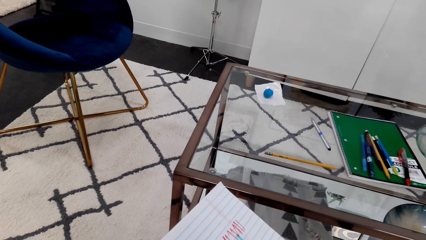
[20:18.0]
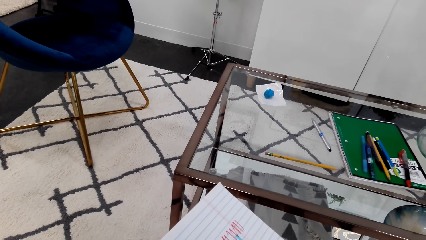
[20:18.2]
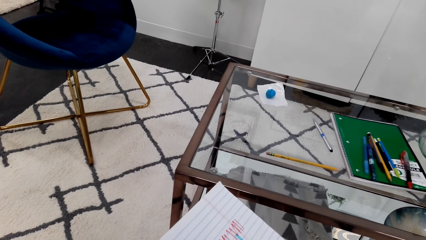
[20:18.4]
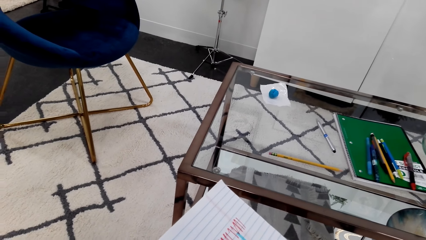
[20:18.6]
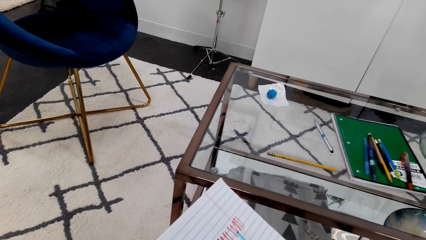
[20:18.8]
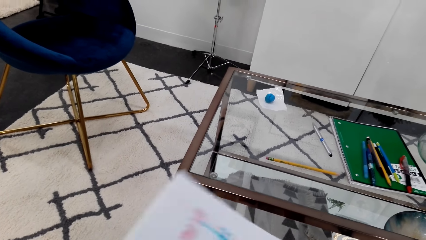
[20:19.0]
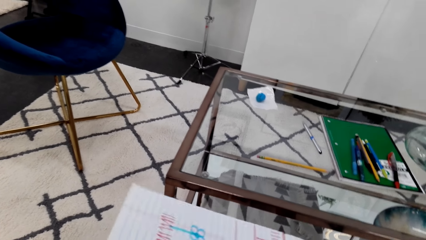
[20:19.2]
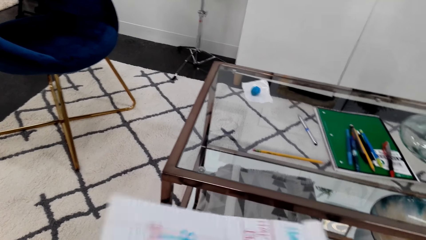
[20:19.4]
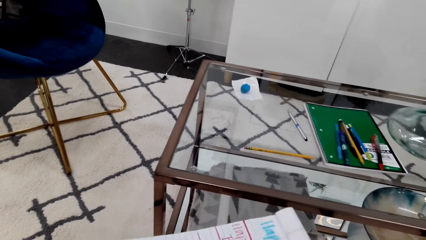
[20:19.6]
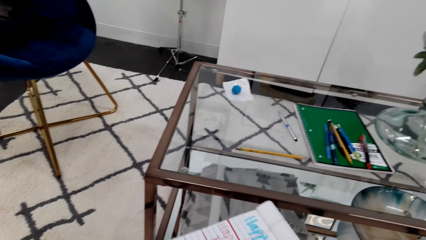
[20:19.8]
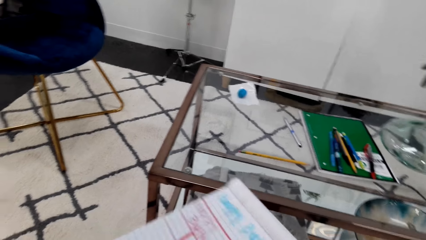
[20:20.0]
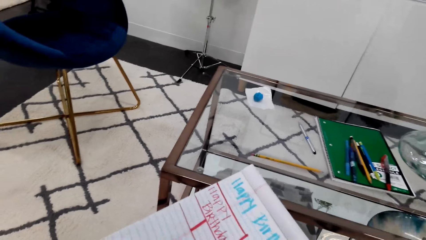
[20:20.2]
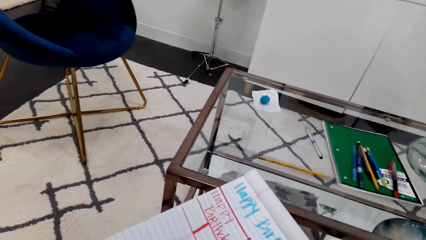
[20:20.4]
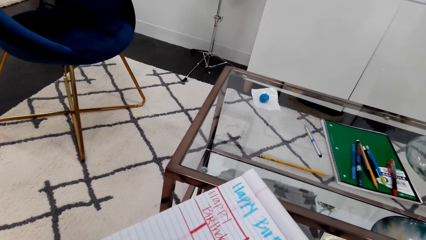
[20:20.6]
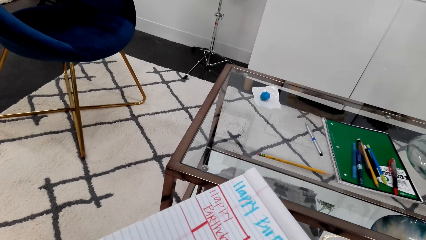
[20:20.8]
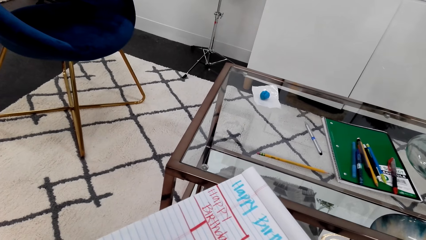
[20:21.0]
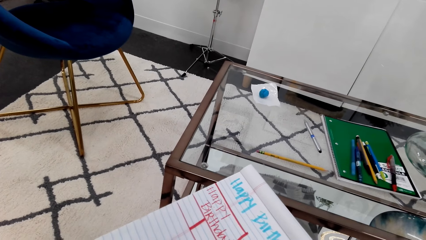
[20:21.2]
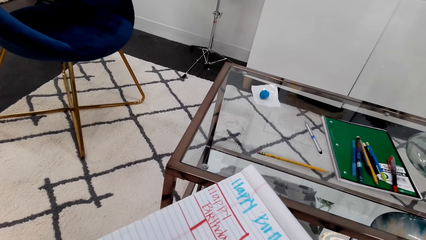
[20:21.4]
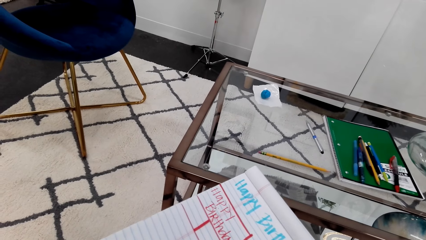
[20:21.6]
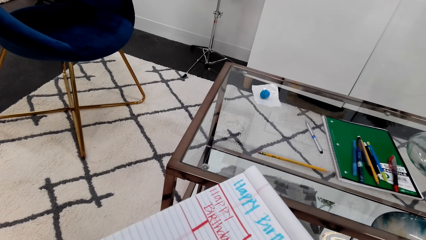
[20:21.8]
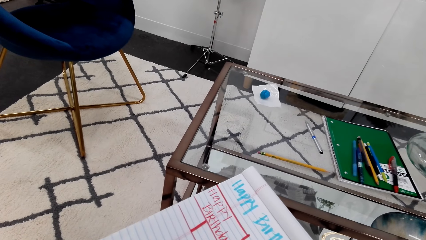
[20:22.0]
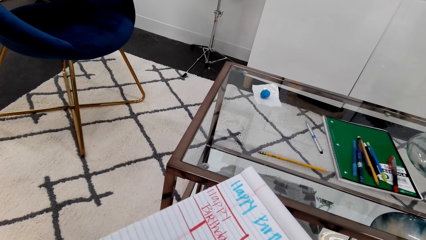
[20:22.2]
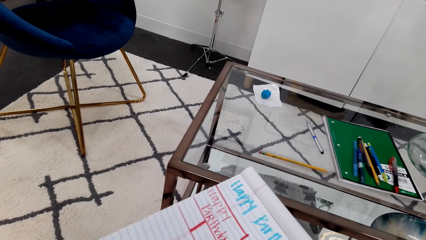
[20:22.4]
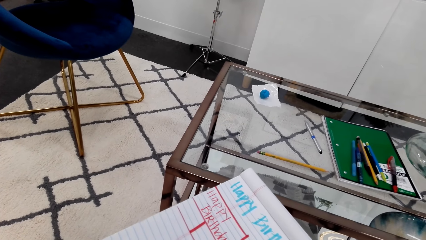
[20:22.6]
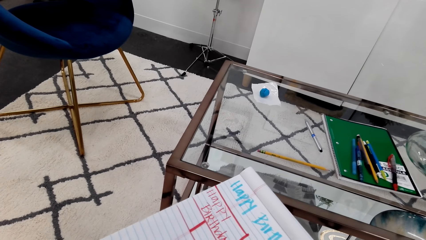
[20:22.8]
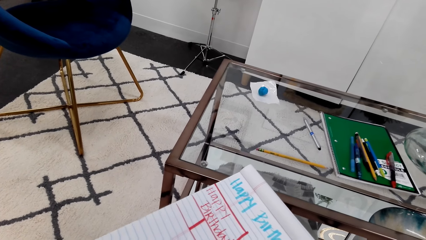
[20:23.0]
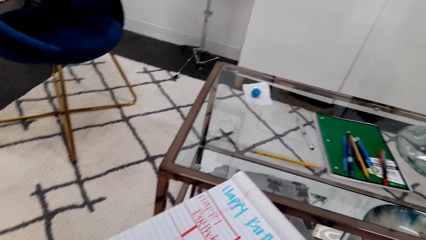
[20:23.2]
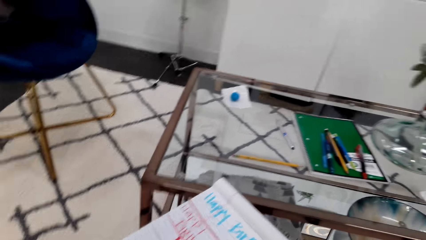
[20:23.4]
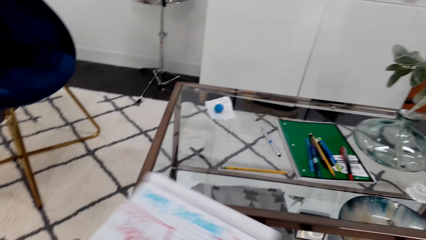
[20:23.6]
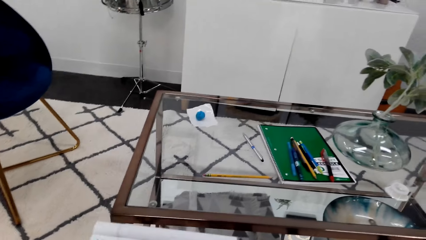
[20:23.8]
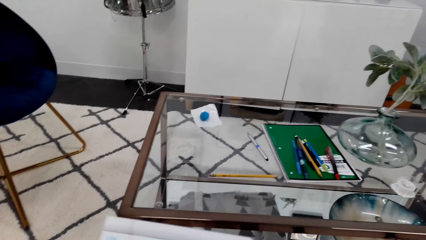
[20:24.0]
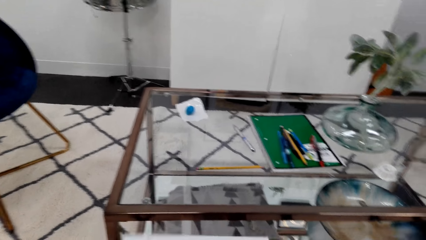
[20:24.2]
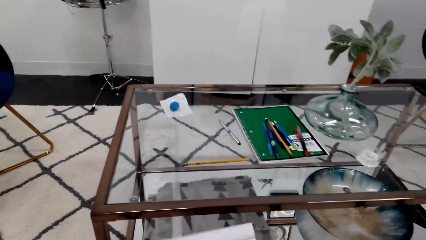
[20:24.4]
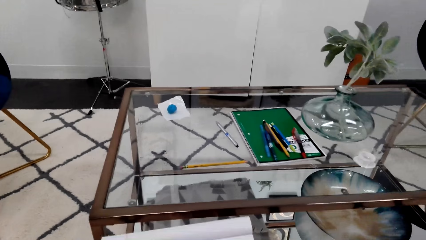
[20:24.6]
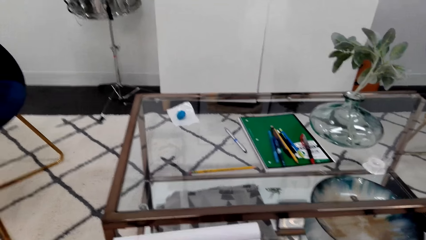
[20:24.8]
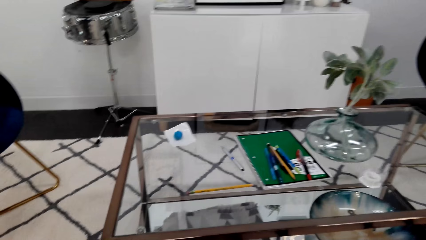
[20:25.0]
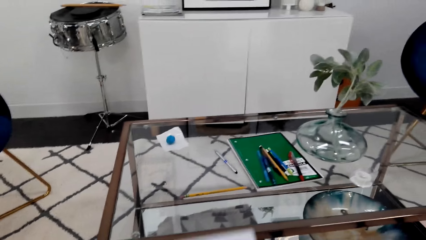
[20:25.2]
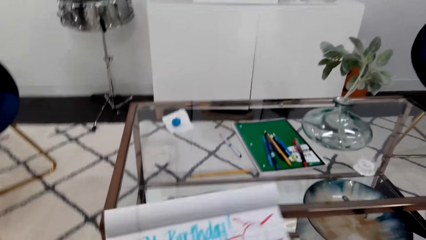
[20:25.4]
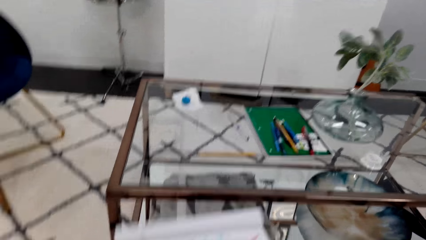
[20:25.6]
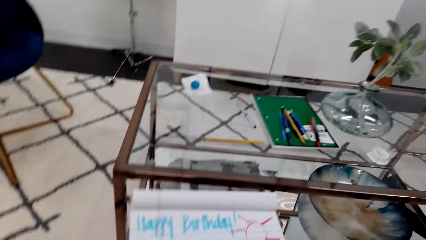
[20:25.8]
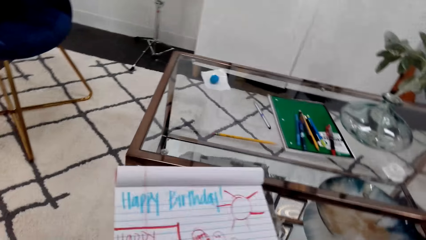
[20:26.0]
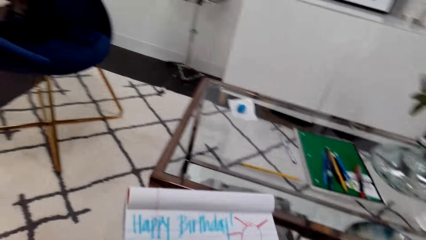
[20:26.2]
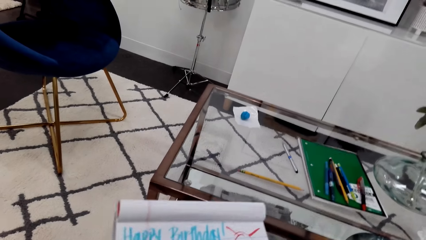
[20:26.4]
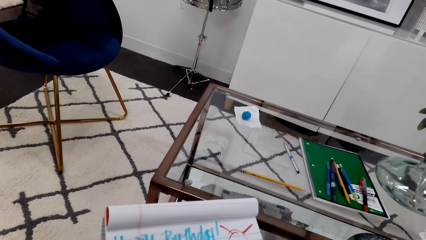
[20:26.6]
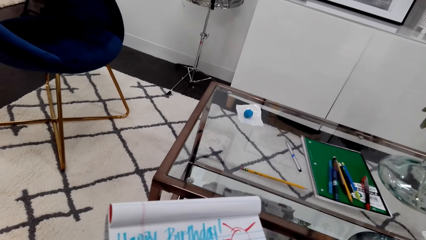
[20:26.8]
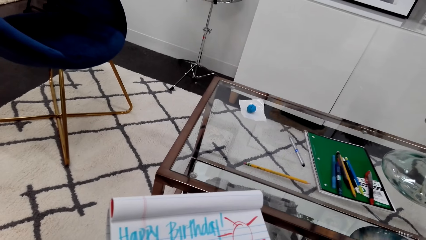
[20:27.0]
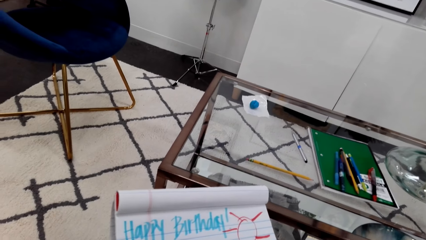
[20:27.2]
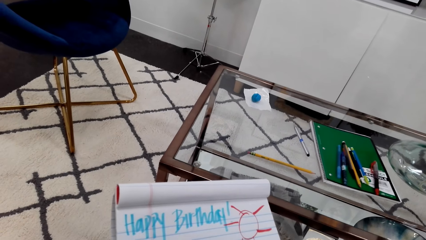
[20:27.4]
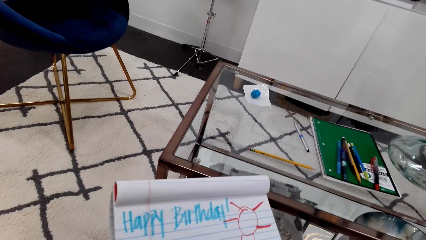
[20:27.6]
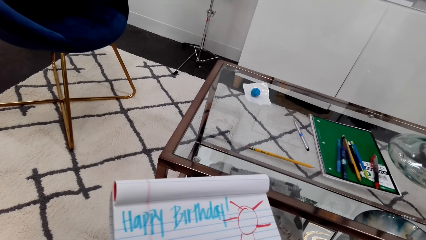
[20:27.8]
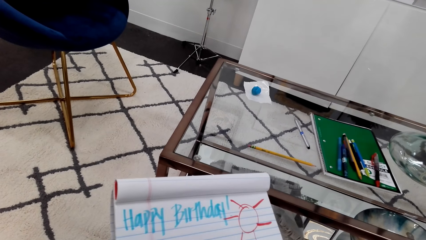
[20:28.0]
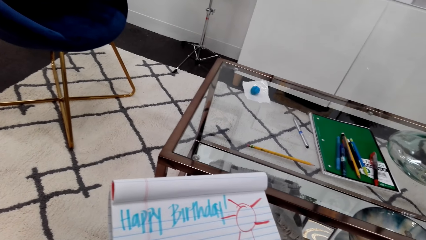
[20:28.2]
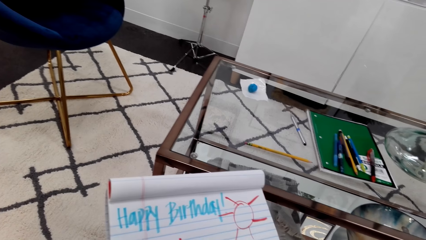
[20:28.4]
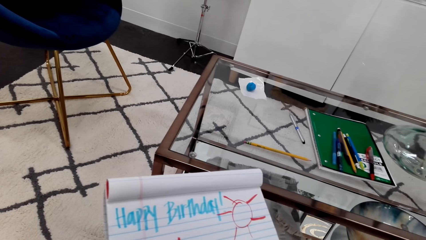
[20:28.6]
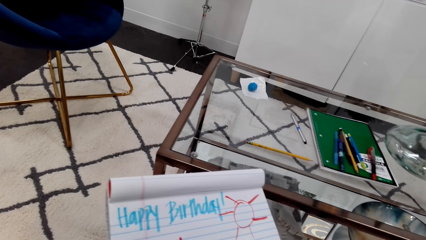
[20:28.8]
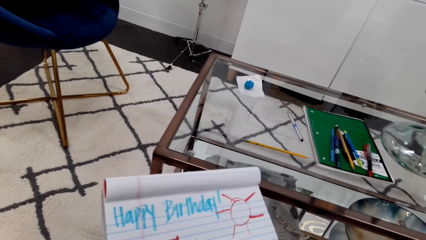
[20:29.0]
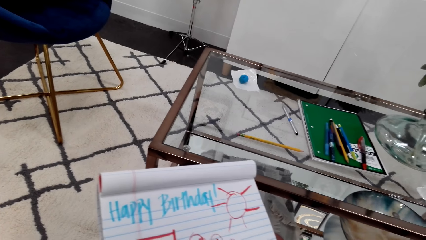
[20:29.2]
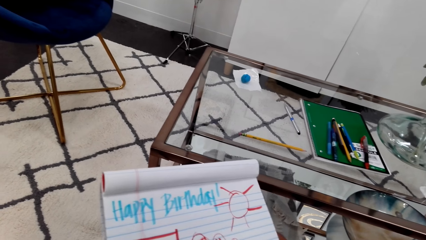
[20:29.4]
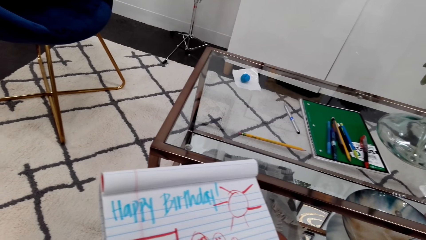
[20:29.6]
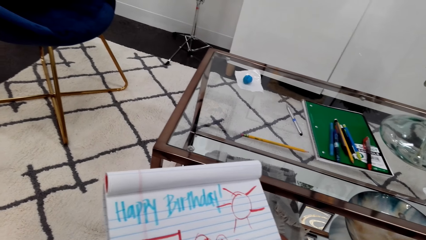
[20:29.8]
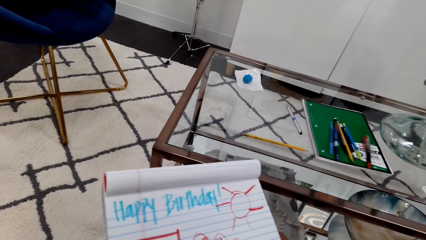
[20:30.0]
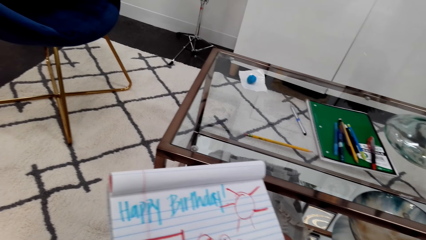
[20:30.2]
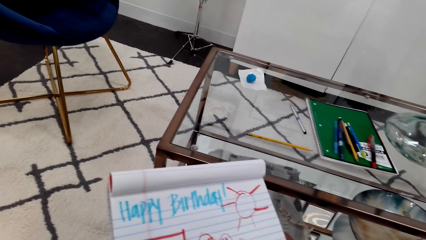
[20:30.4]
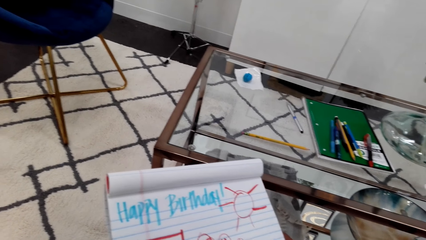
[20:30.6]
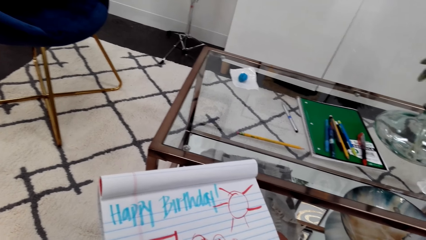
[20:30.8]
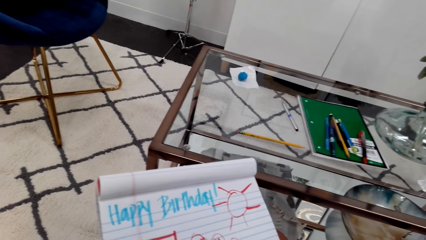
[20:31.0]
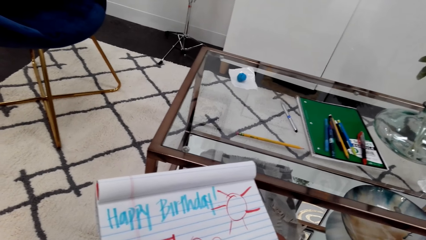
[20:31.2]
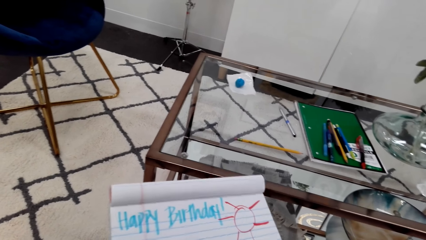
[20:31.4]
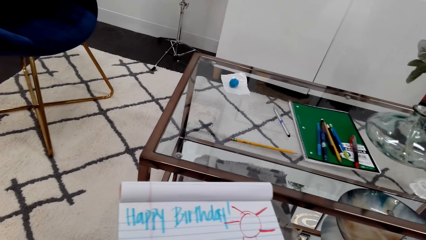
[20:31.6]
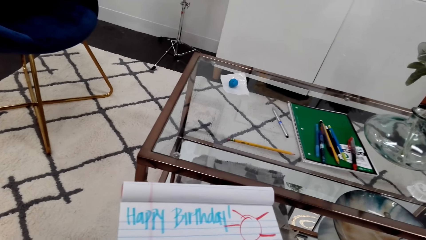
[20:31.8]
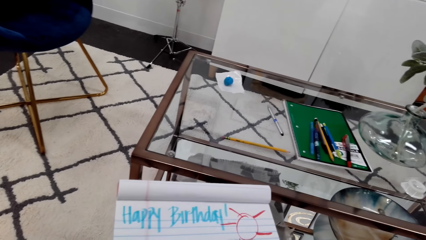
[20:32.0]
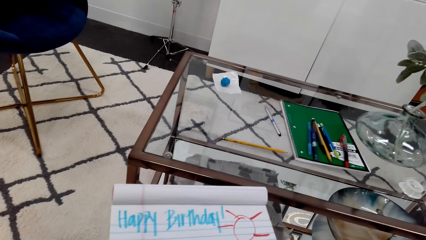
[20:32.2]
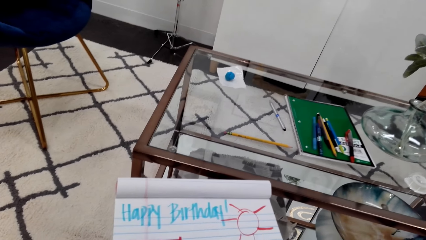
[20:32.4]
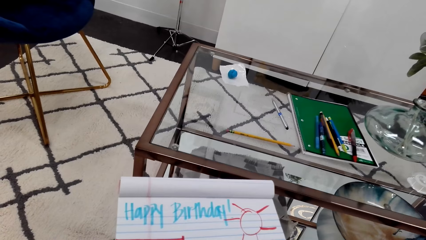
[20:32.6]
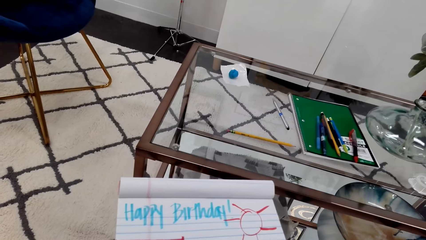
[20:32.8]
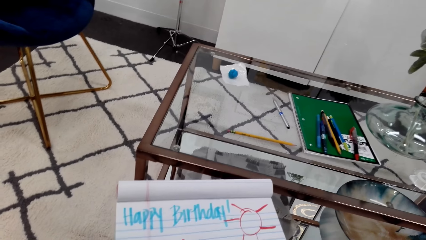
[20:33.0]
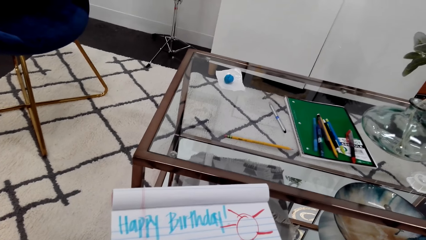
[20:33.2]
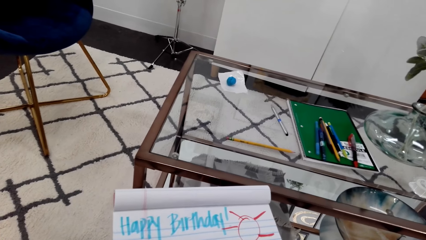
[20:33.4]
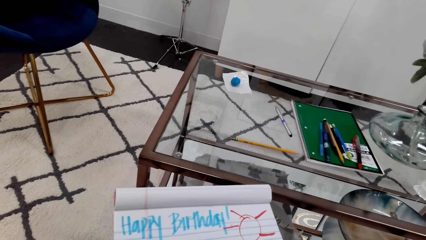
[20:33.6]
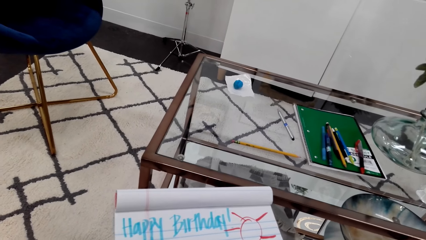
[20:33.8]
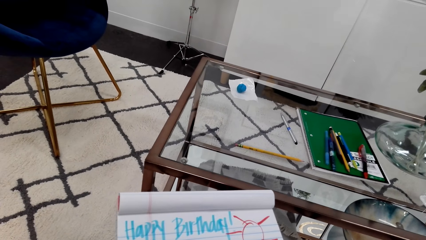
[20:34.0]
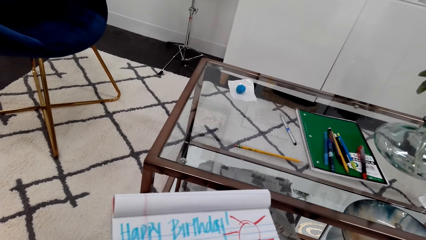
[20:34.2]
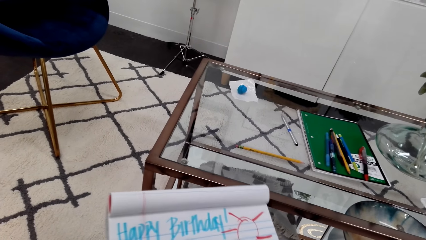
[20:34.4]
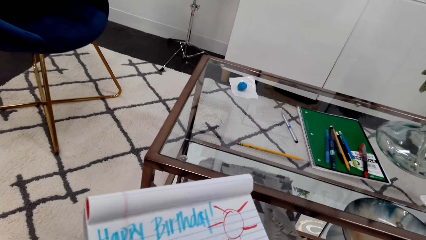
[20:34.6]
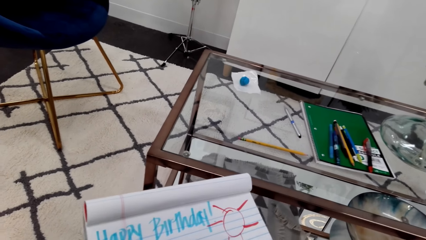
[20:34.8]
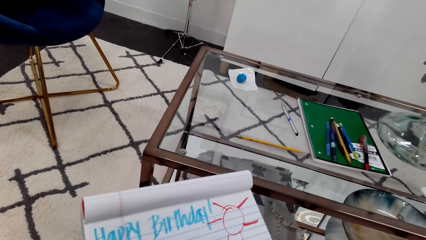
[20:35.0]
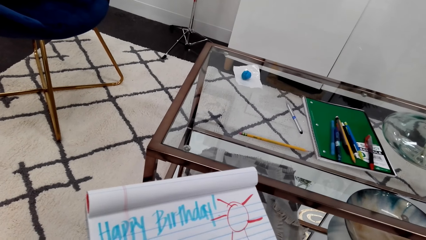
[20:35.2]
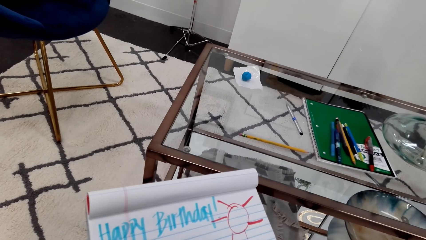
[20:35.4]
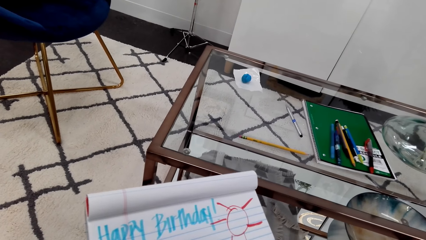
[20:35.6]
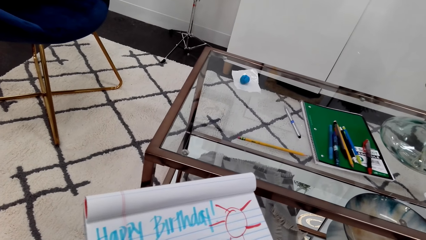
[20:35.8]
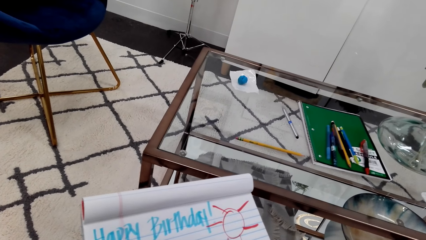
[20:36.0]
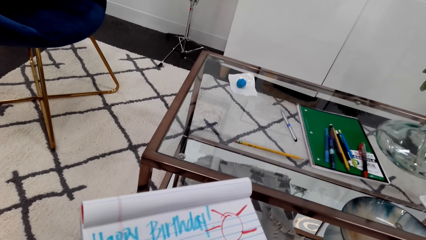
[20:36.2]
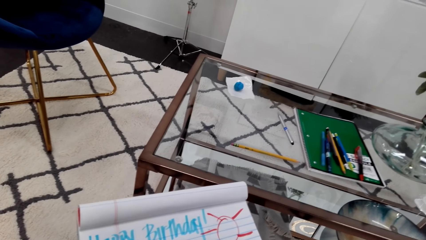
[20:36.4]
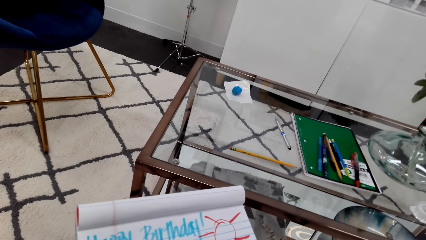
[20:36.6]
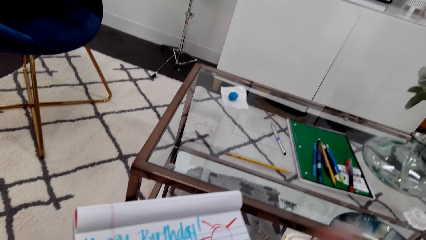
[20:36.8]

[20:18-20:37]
The camera wearer turns the book. They adjust the book.
